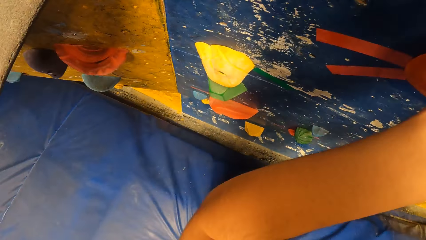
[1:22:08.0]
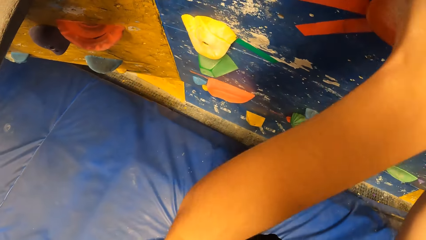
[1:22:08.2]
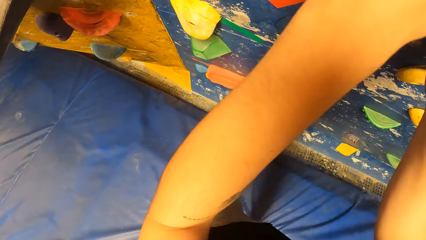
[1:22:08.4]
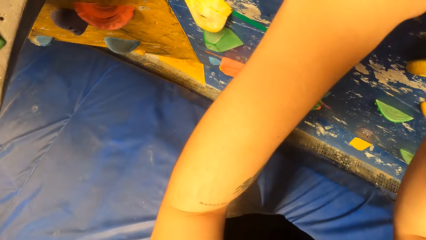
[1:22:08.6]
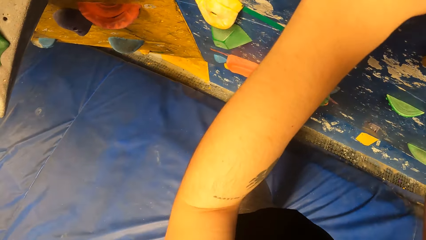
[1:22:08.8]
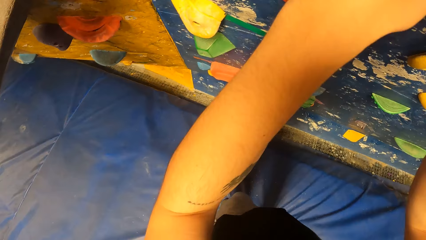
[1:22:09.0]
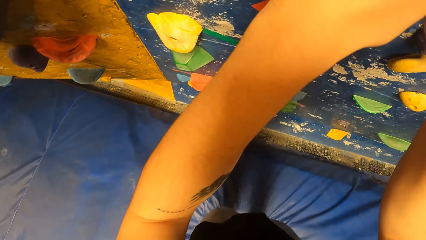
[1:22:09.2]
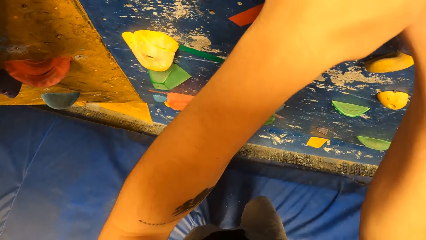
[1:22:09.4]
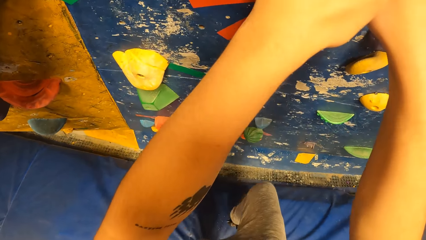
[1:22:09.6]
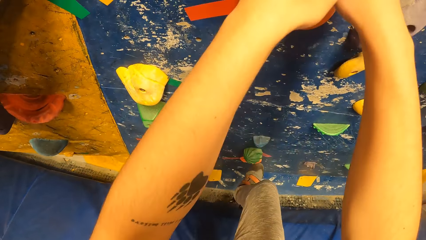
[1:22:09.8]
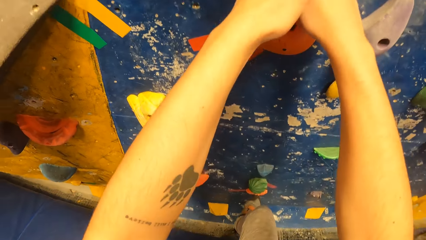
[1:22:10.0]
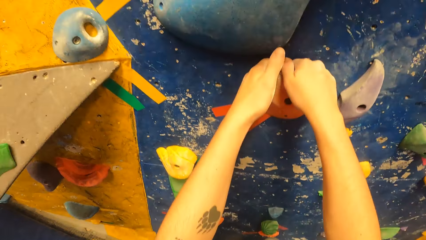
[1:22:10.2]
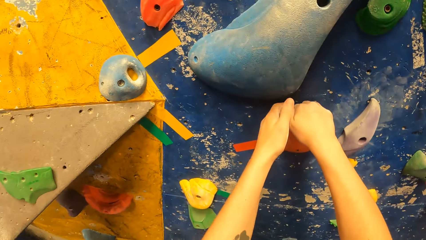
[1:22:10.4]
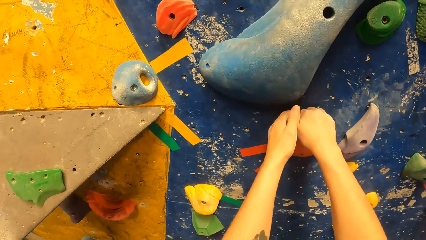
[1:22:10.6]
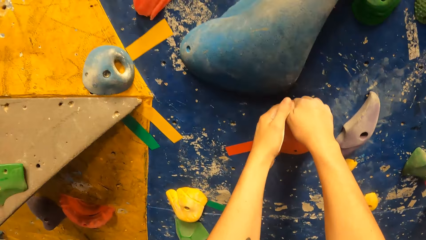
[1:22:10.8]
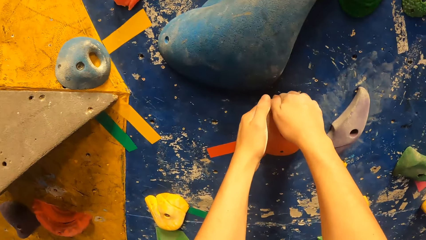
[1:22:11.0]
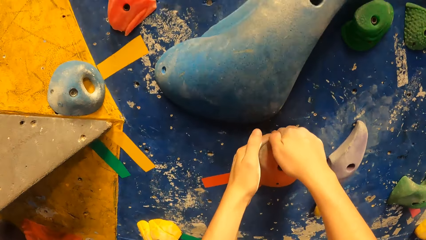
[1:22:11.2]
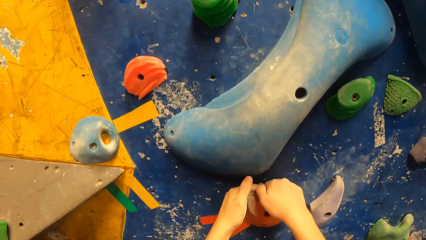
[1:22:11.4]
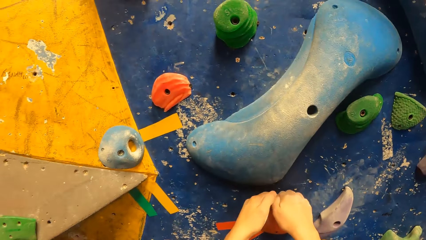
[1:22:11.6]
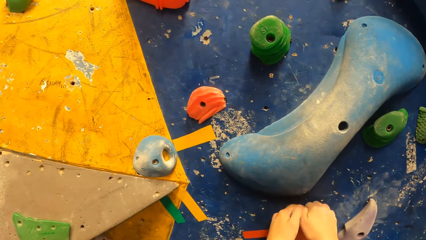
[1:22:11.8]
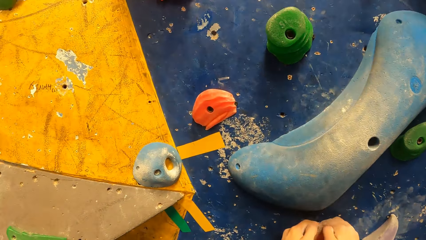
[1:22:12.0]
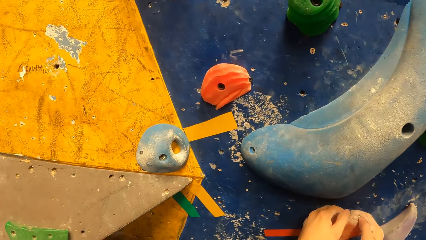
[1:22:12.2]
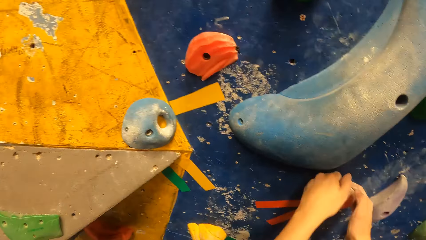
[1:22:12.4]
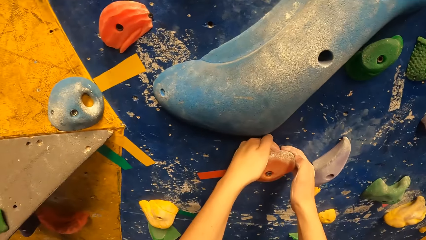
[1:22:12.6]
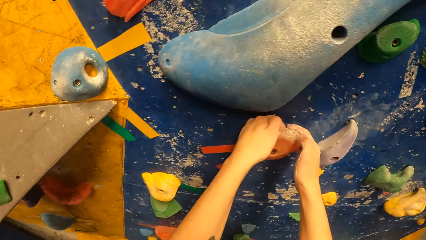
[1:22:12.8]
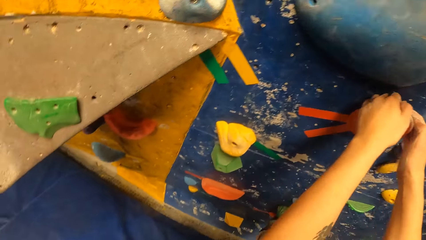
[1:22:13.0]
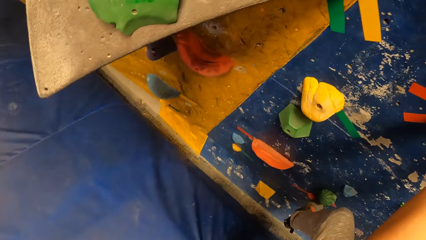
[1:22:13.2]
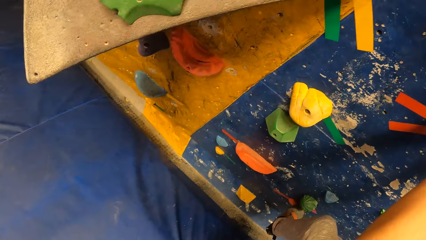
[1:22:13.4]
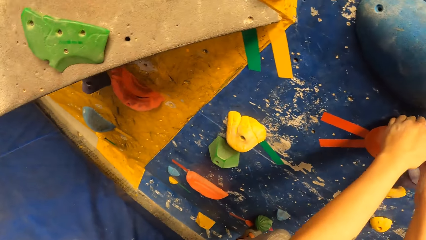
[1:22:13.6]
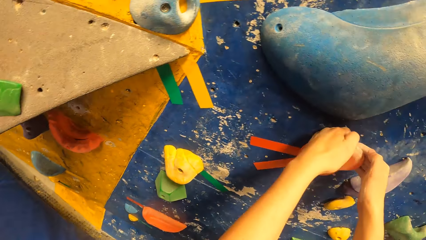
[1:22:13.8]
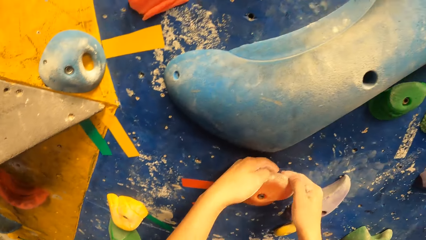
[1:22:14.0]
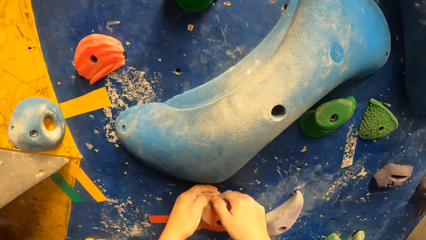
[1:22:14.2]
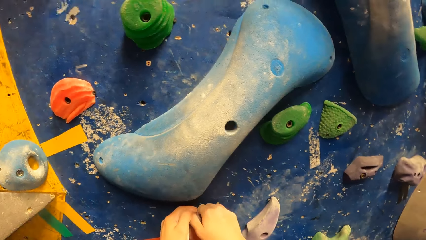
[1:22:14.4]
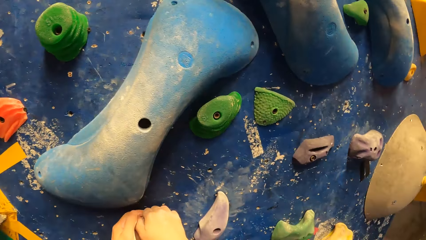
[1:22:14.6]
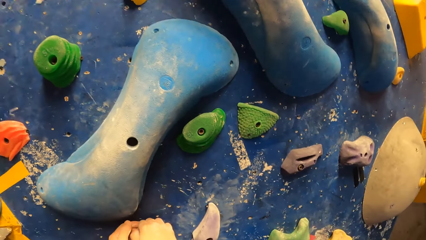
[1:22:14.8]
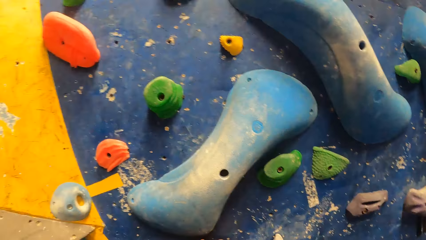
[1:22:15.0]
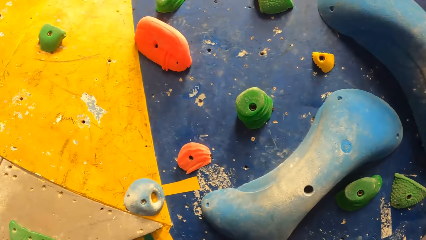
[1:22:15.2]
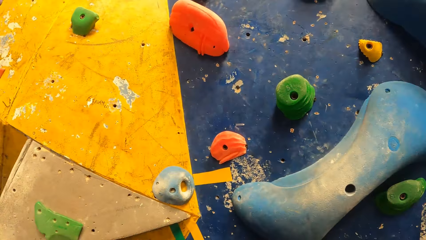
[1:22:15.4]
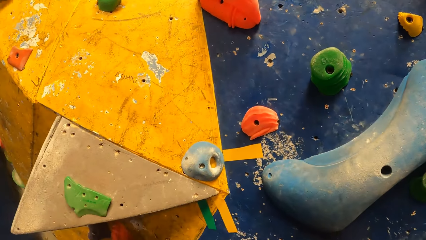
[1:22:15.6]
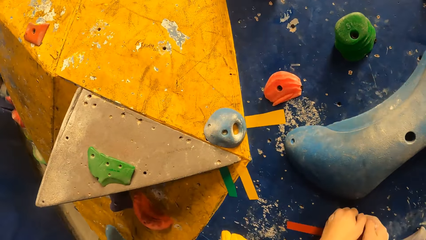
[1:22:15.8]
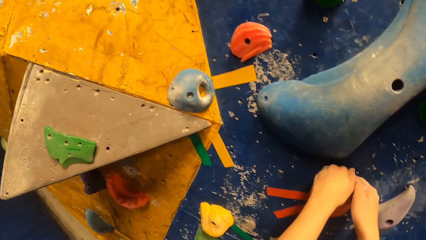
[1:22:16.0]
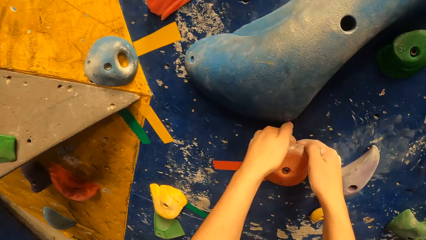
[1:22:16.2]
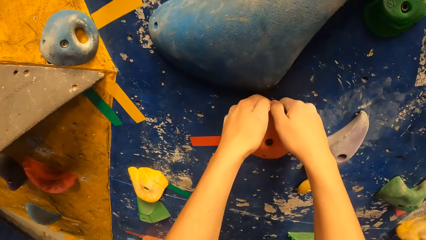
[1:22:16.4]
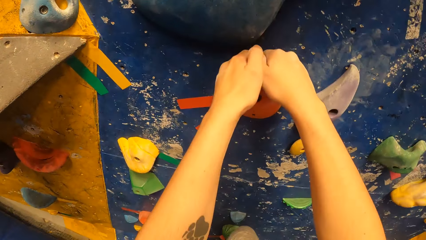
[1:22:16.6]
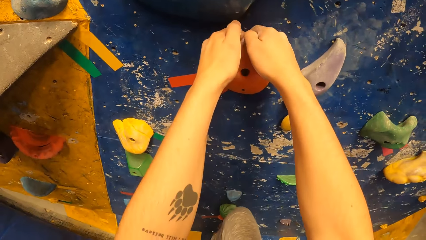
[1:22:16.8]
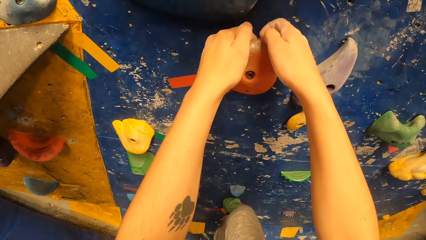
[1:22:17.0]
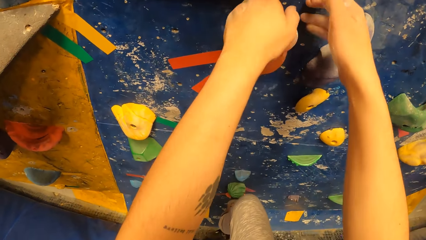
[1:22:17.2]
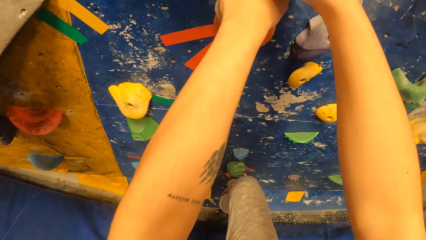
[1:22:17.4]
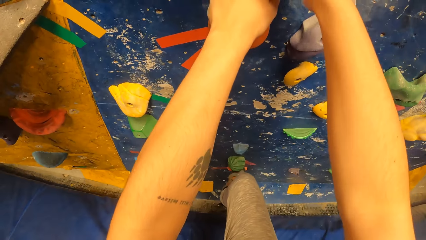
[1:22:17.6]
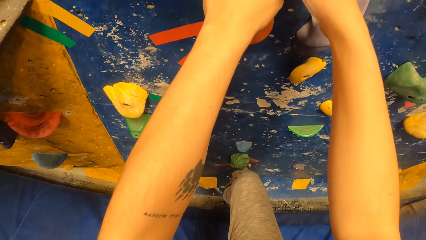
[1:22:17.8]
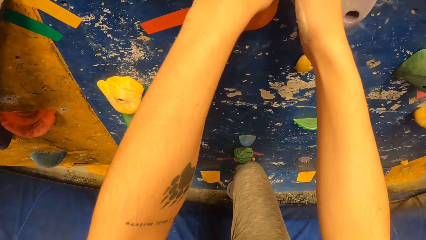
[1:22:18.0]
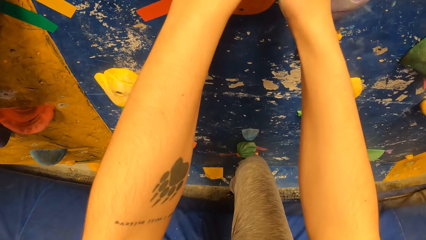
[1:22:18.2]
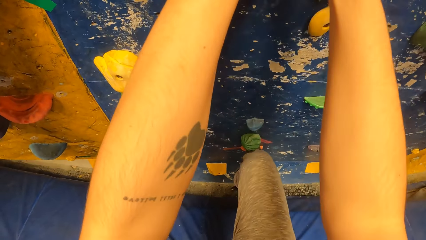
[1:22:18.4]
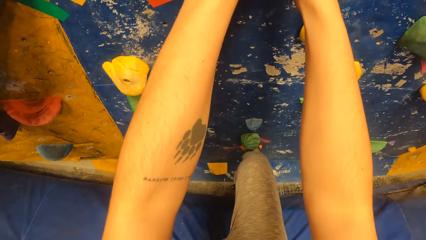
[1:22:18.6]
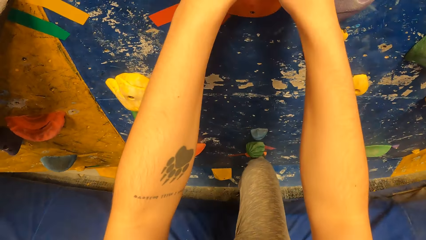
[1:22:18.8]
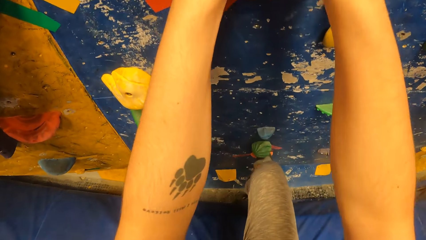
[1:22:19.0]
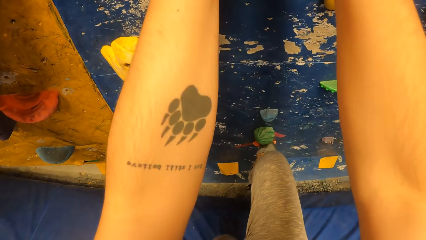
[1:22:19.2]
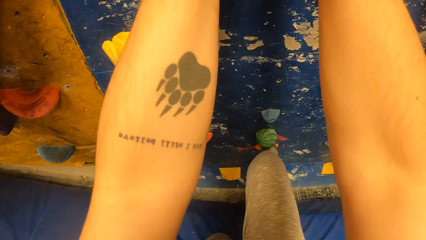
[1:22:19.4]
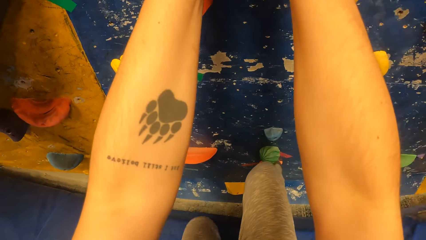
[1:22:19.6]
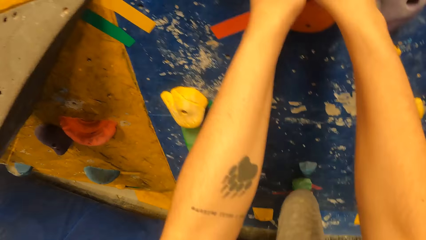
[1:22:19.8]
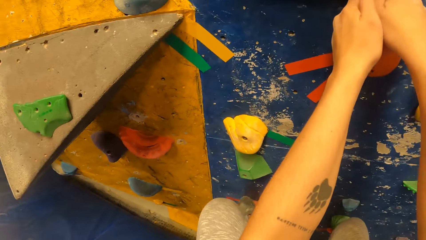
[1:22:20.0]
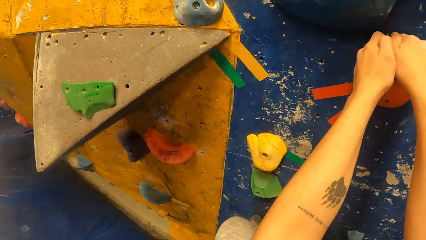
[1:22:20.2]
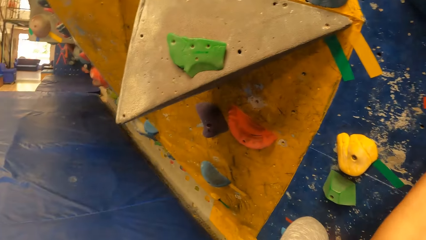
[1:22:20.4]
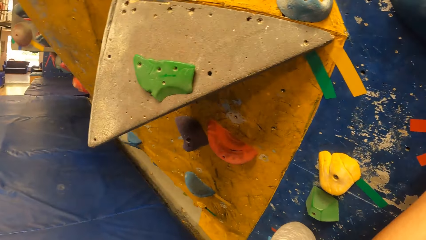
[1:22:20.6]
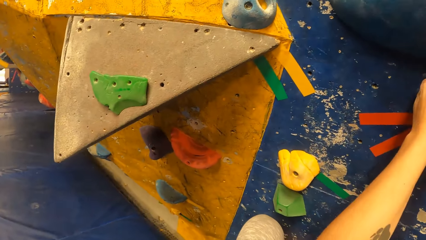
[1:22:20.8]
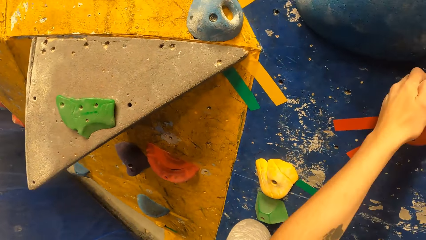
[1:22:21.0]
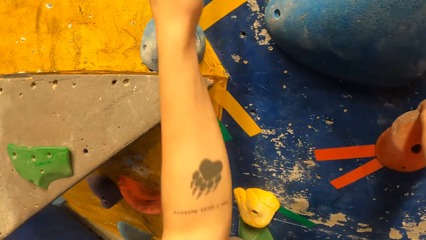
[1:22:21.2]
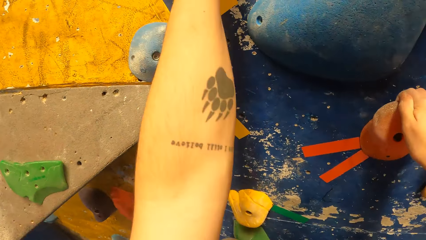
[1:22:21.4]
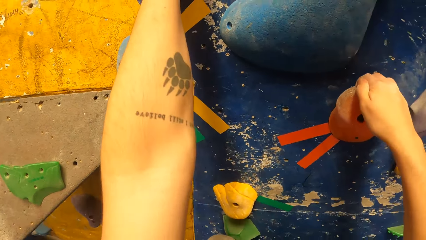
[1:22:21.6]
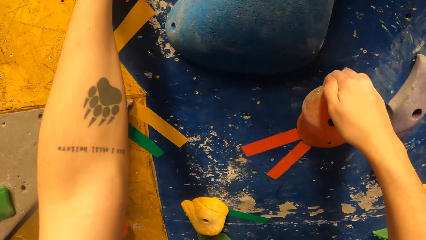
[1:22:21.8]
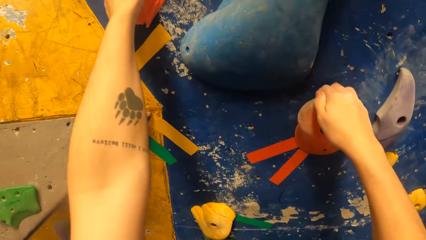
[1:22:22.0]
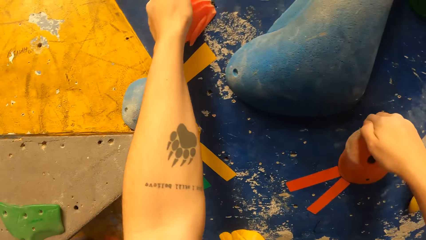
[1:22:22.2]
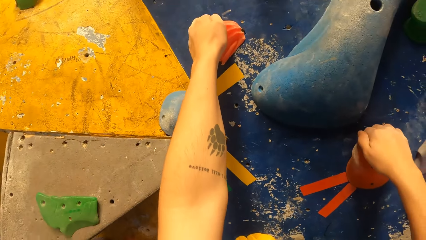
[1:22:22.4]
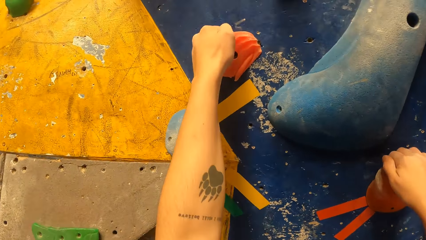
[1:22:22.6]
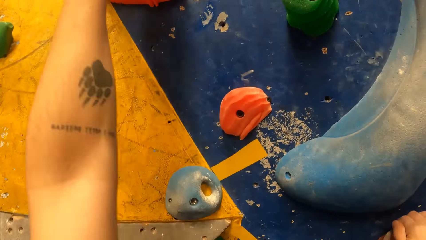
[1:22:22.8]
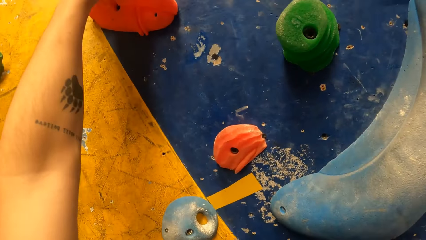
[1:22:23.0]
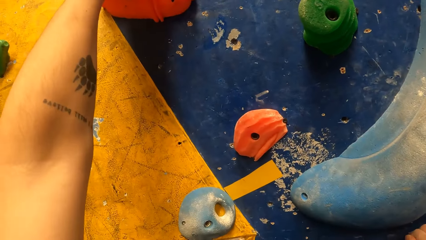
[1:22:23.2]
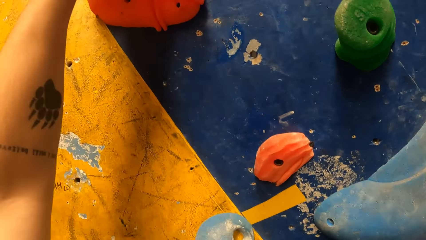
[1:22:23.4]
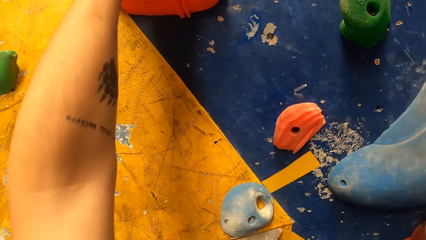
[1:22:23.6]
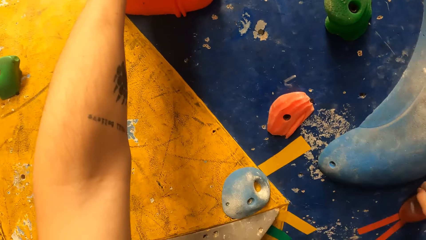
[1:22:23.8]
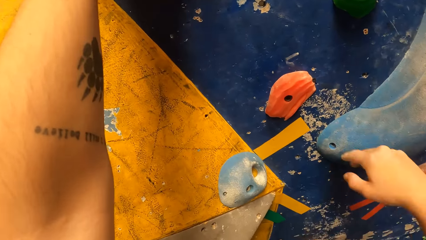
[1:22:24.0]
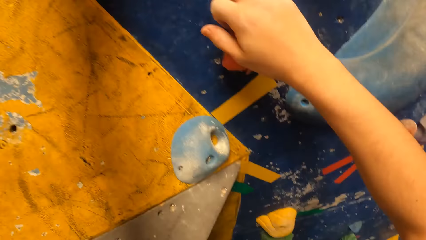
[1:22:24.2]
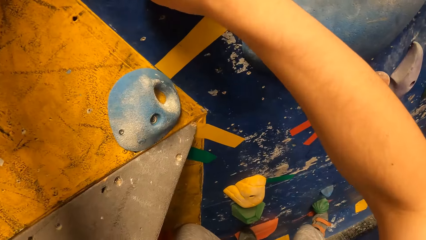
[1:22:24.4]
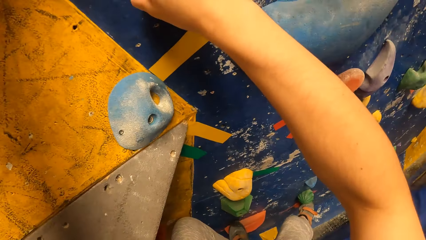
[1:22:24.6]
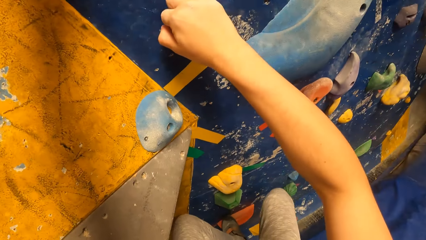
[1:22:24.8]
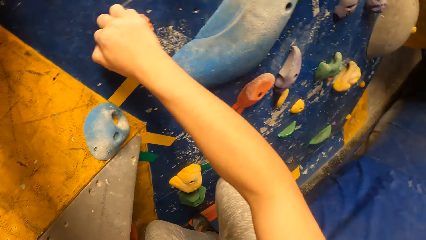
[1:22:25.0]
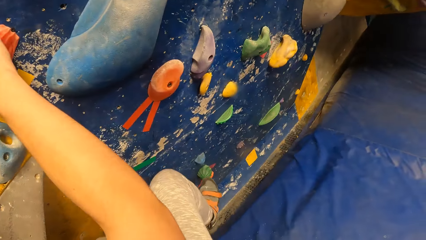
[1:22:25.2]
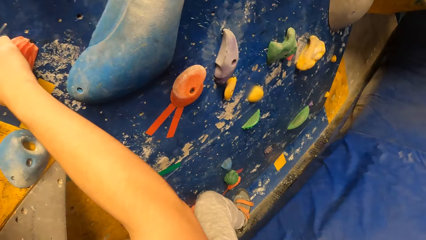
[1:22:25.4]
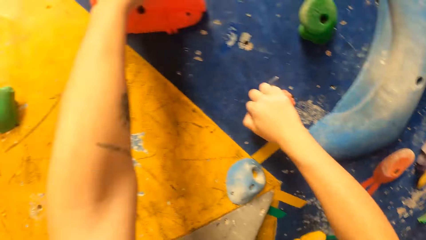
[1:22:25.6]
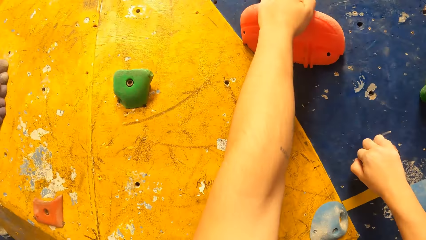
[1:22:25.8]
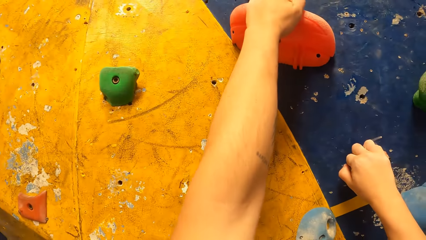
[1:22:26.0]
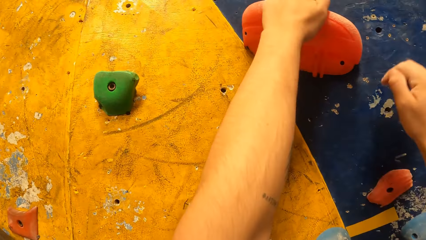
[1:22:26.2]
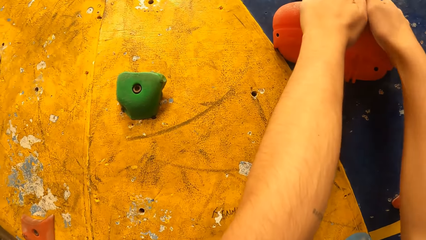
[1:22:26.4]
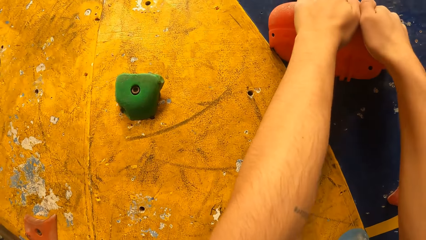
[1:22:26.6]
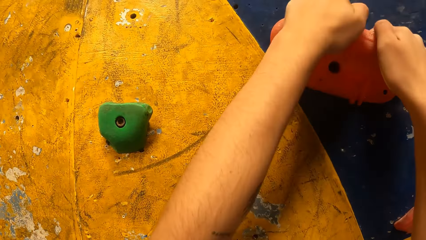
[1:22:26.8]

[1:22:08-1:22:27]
The camera wearer climbs the climbing wall.
